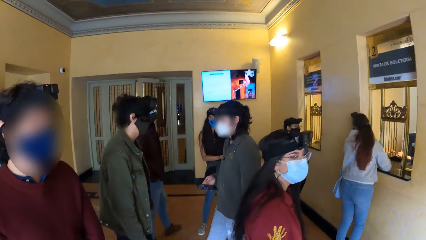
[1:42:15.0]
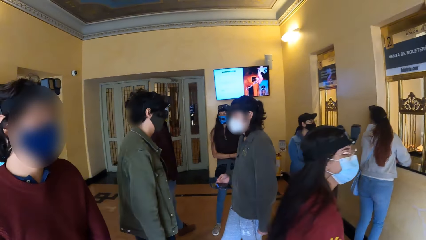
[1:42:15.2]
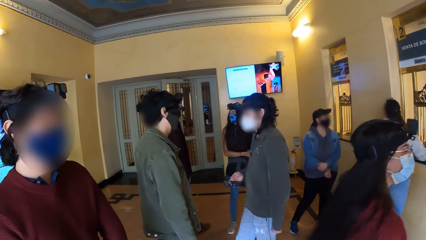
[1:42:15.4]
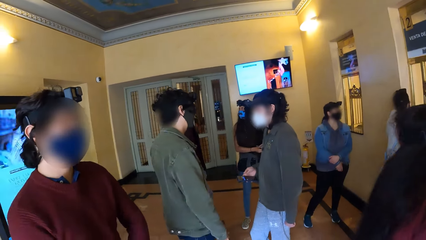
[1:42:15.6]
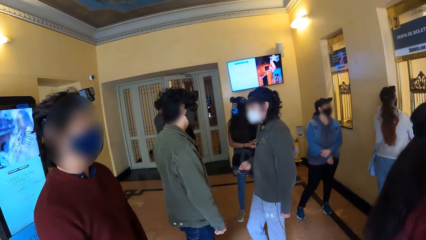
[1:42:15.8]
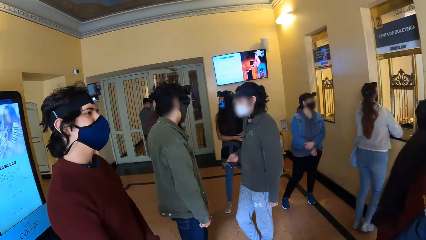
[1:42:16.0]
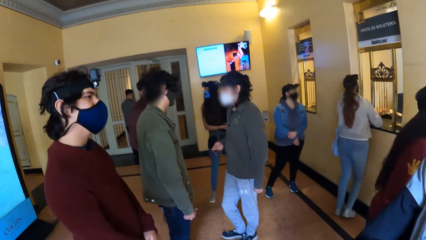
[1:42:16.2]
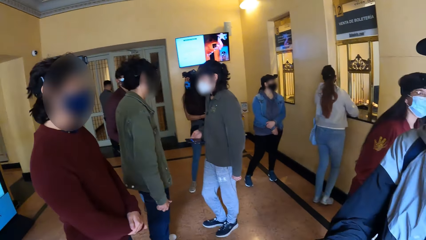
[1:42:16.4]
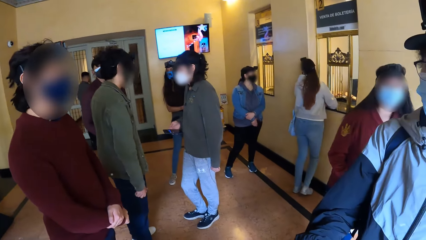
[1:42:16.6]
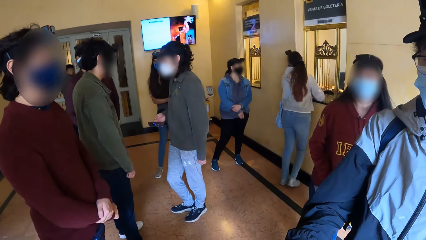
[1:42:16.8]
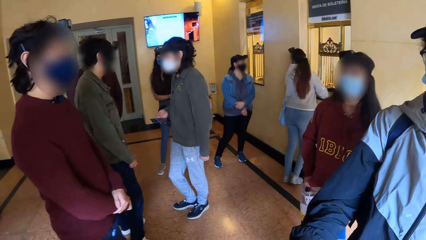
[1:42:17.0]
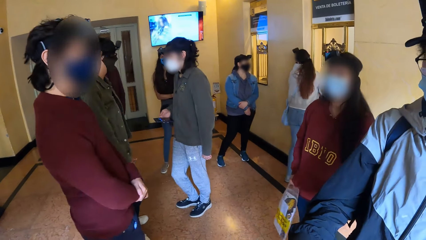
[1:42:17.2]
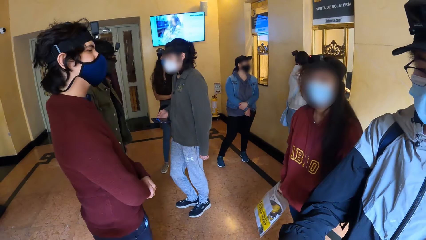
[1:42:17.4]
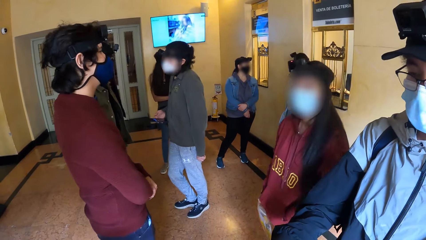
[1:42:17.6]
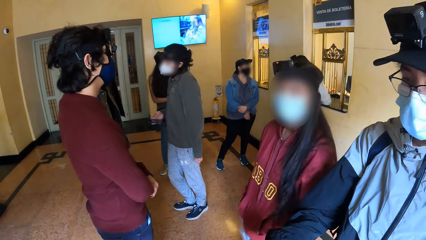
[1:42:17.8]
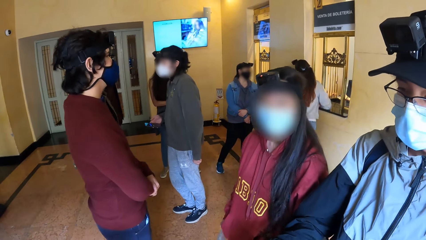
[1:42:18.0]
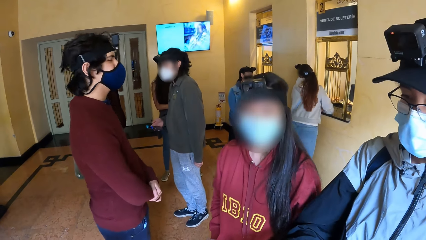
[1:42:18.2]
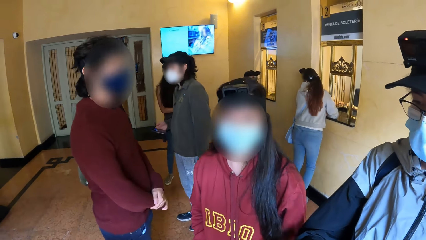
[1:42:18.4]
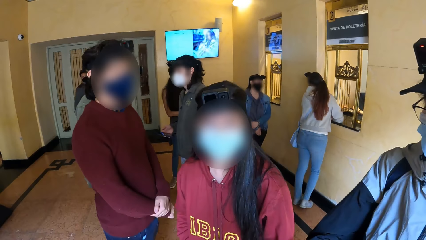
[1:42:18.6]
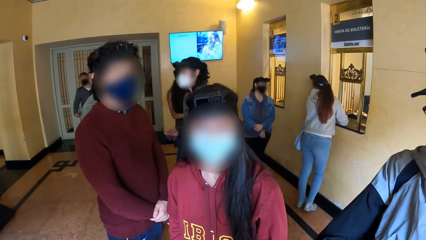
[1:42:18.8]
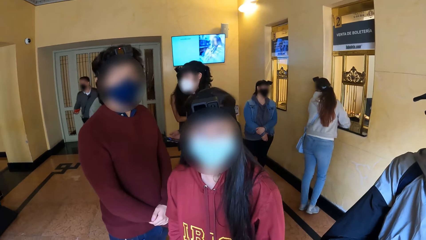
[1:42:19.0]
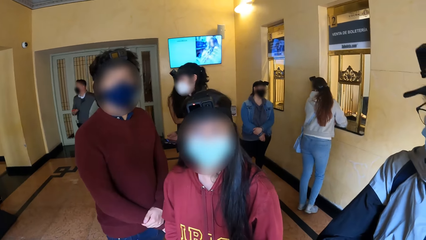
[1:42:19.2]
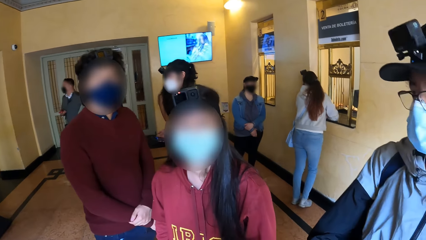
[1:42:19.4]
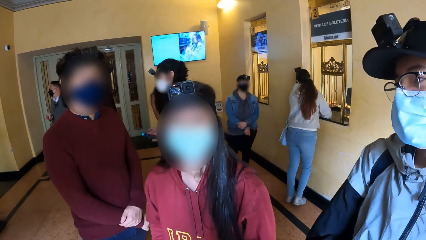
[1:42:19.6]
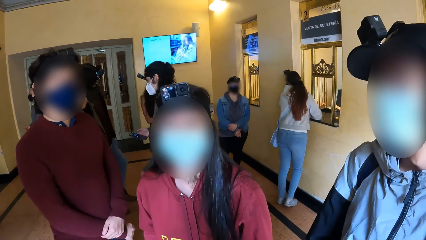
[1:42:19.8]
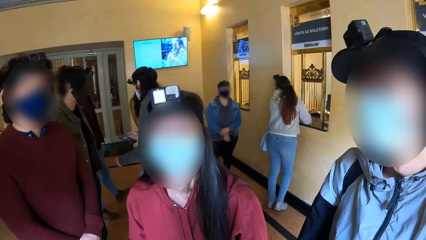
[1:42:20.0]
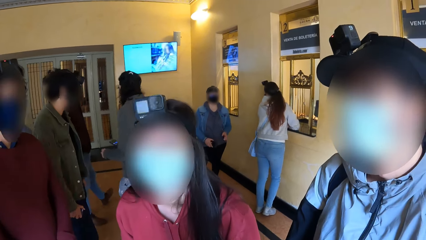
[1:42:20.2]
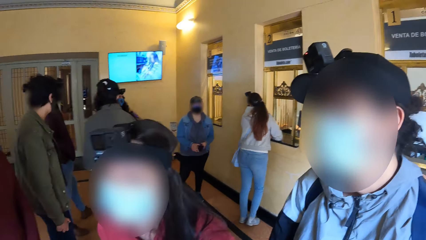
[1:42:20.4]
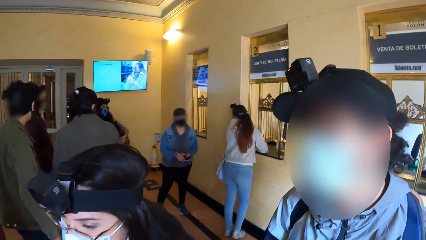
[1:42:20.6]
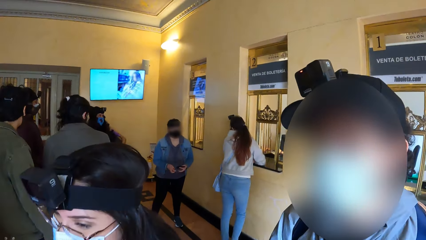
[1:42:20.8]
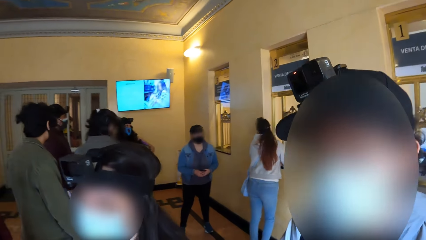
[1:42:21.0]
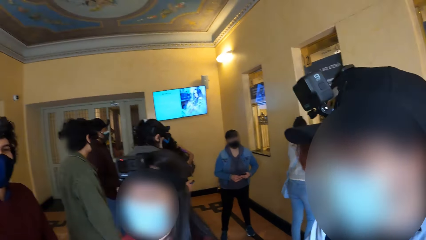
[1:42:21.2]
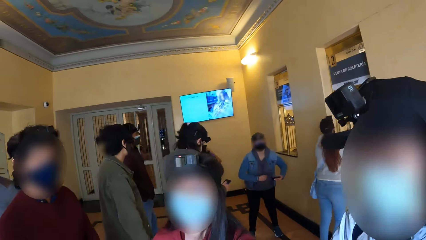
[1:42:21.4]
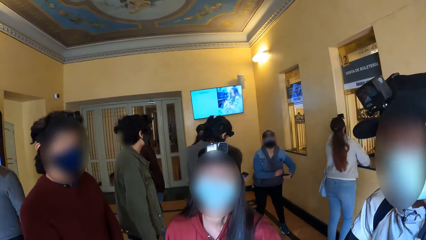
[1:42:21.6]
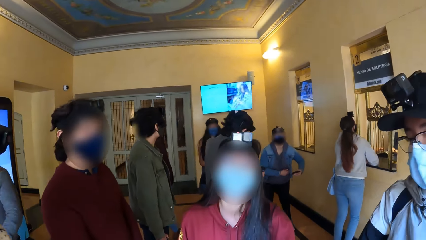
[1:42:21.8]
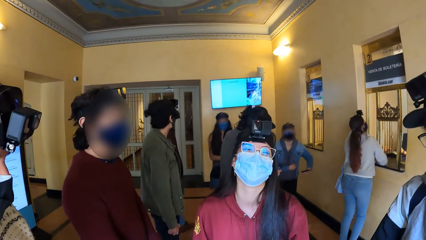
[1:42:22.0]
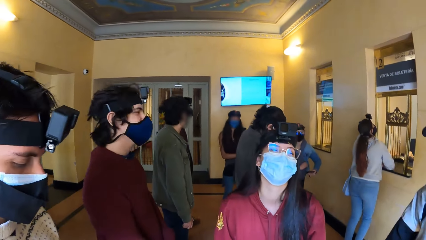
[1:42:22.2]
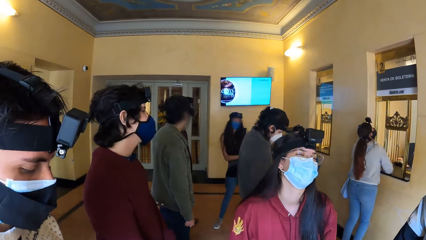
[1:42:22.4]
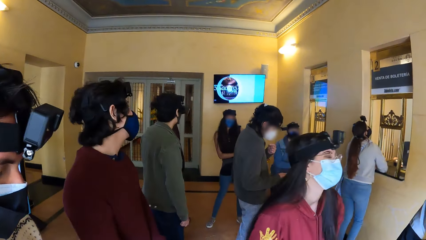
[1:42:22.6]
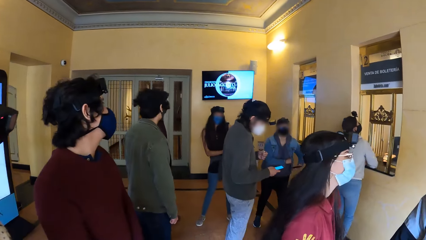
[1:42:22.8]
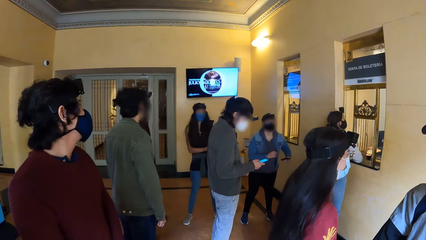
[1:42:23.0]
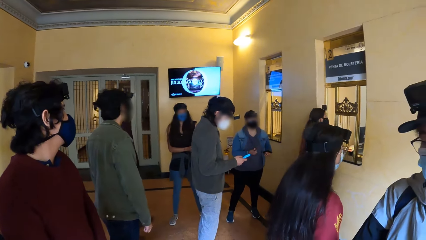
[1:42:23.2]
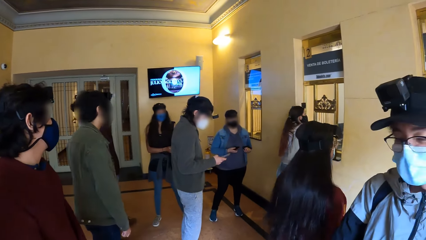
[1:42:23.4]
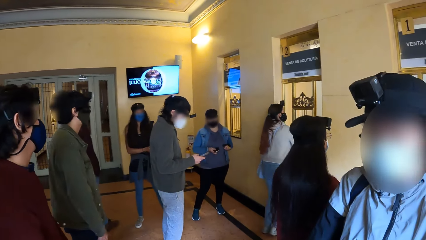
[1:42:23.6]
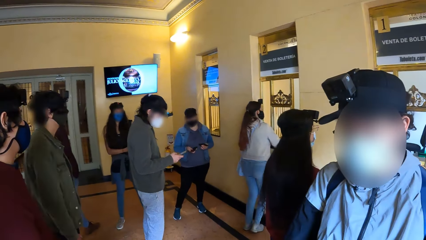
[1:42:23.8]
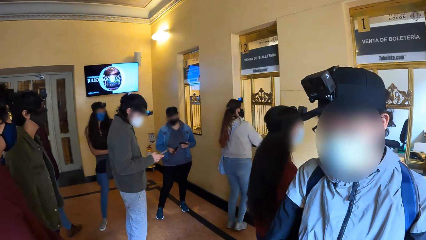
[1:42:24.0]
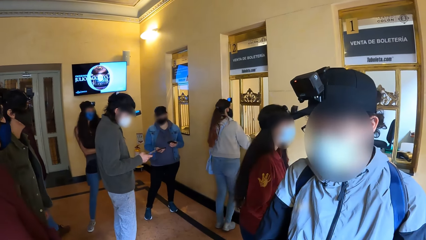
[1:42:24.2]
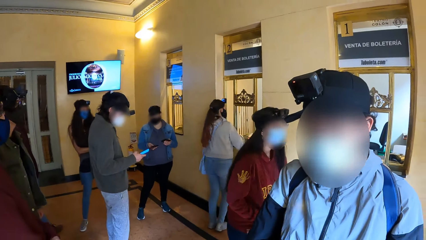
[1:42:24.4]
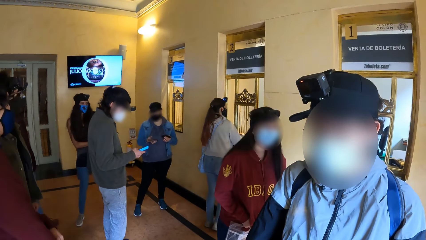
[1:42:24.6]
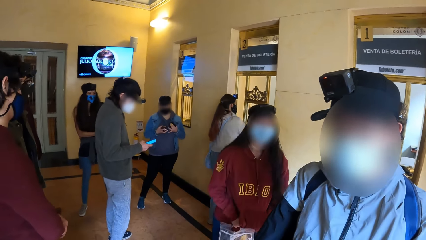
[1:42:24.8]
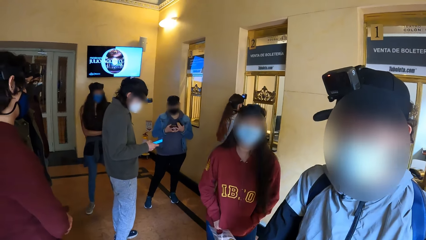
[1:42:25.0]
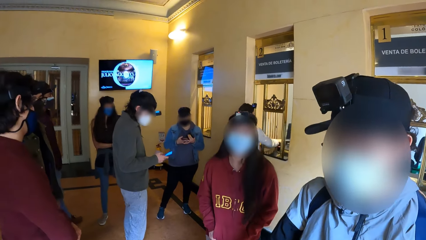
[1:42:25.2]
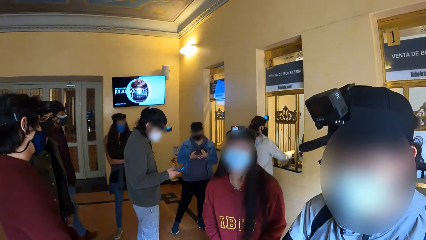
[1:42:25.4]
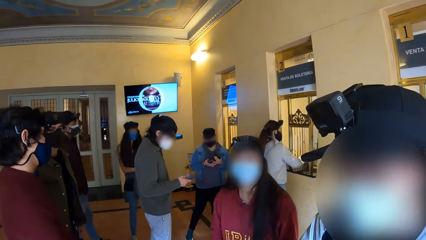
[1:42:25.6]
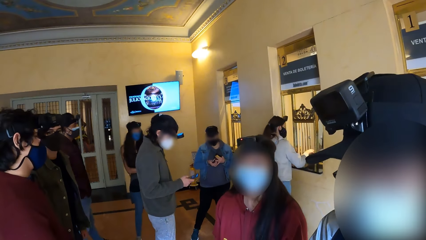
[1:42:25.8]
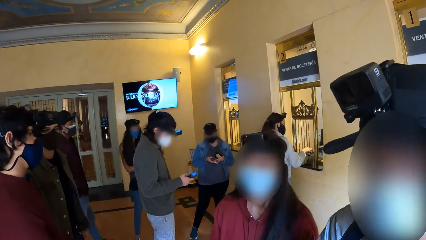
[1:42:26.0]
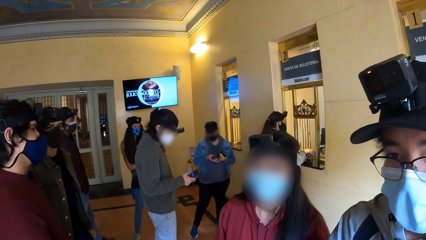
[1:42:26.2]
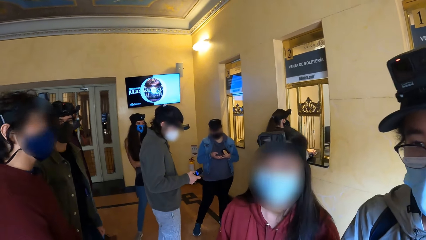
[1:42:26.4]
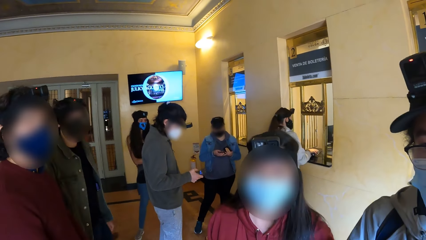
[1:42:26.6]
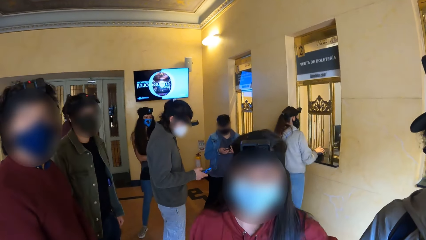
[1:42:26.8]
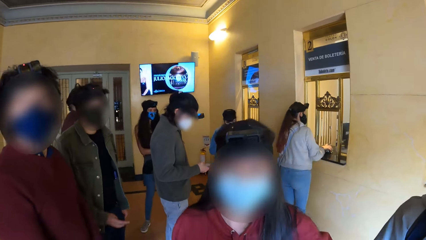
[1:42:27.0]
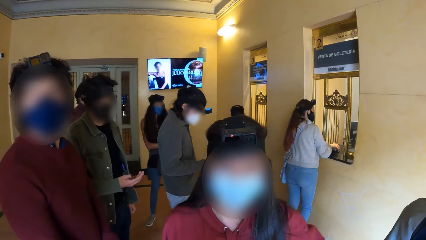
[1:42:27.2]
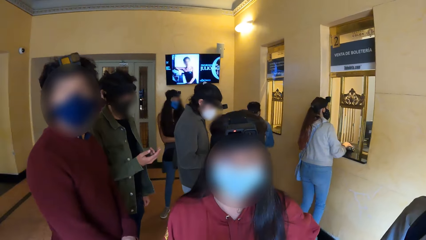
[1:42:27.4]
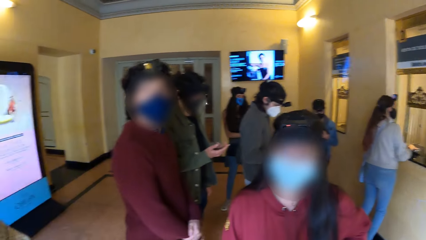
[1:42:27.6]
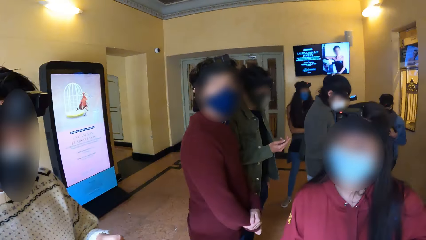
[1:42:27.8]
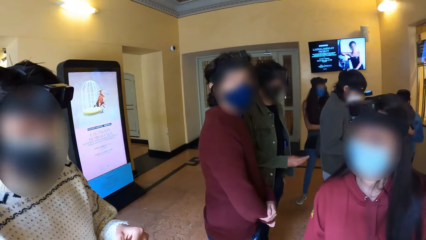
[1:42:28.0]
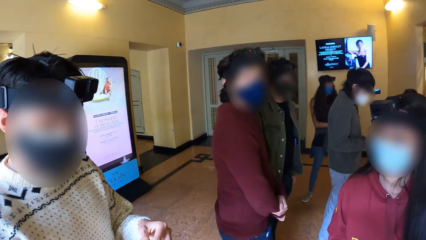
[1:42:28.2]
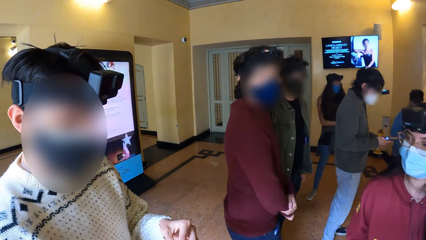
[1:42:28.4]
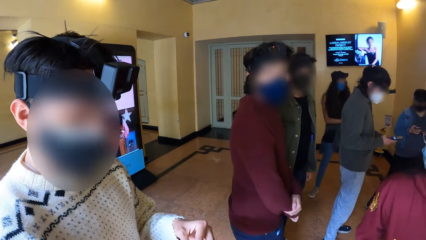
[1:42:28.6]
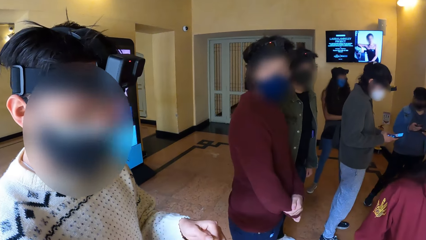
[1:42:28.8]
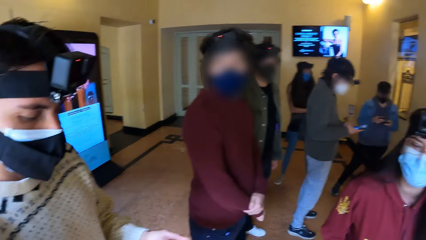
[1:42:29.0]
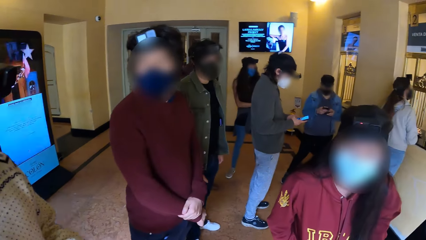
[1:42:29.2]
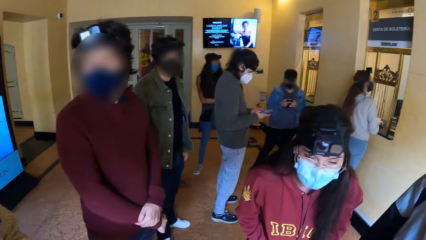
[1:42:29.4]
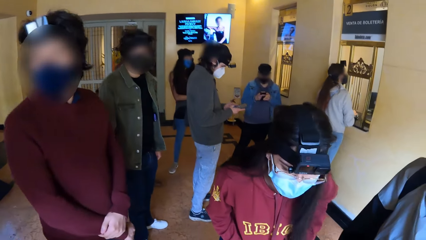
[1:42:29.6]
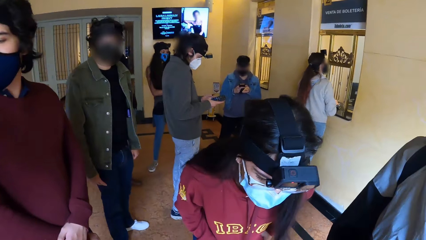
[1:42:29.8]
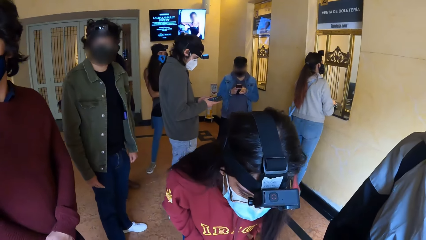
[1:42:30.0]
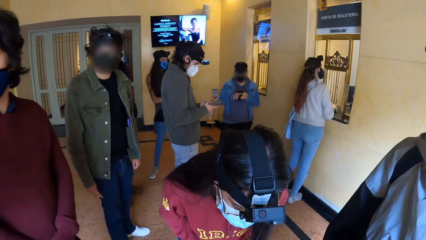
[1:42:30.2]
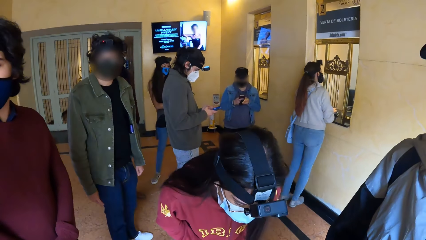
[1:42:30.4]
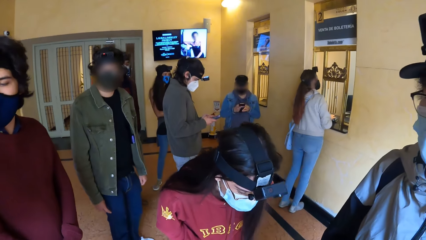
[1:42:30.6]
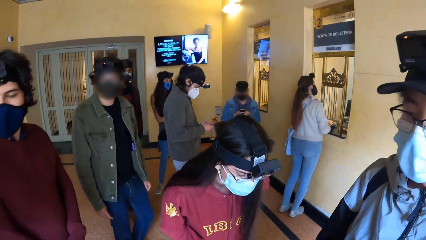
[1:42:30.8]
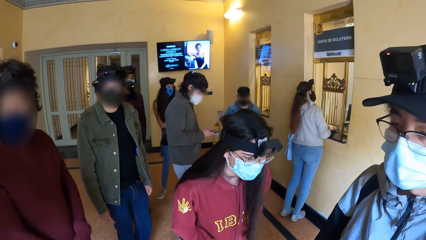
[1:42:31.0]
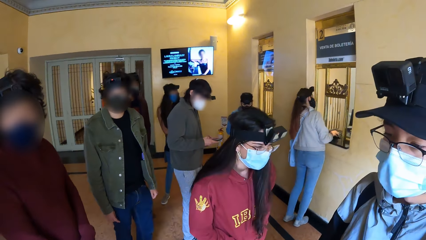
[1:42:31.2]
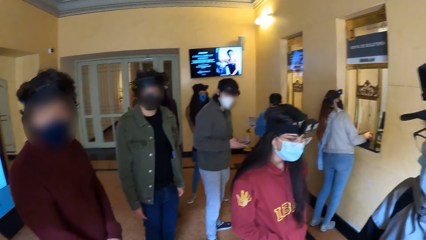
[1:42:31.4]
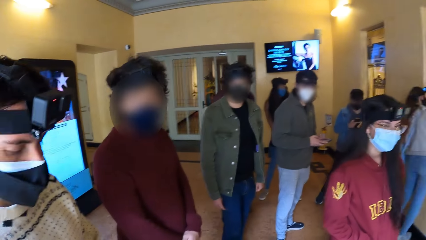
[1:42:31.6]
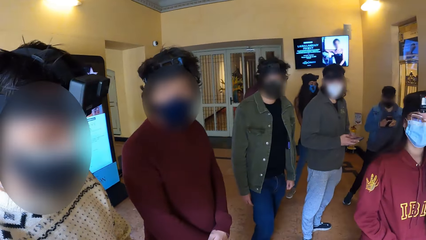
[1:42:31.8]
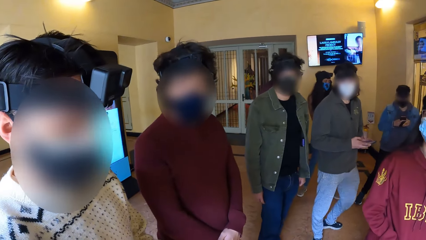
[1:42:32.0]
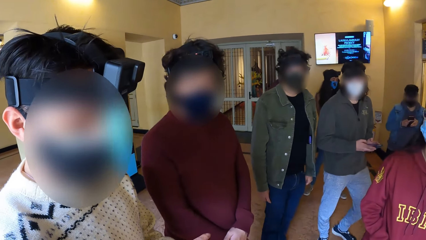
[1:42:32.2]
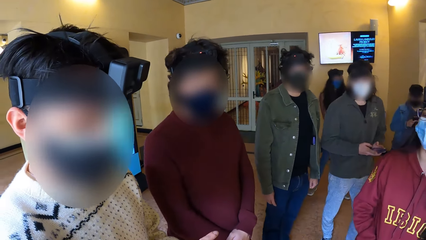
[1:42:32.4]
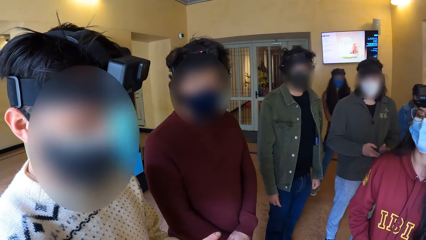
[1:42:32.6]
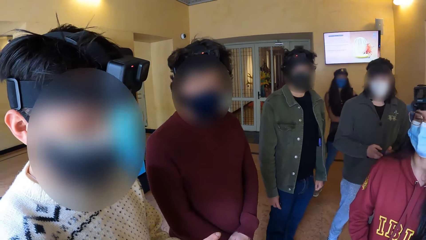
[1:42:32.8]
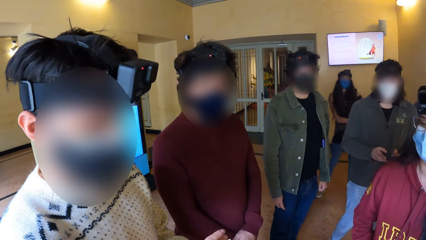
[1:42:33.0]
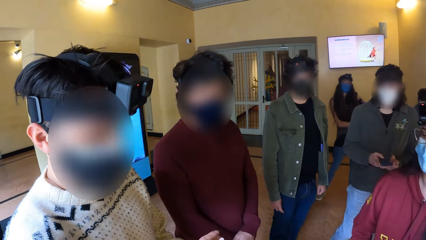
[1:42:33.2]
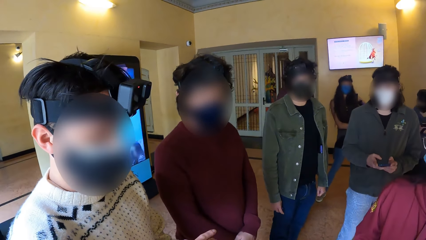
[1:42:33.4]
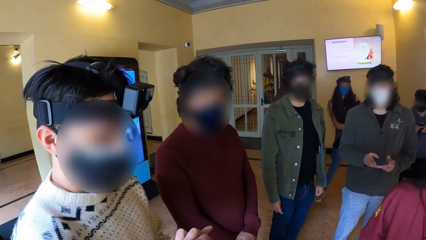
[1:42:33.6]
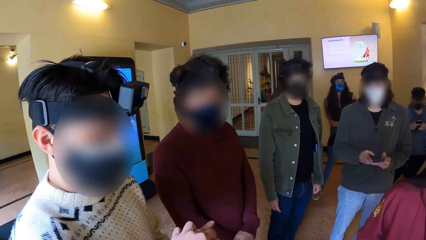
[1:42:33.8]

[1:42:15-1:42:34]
The camera wearer looks around. A man operates the phone with both hands.
